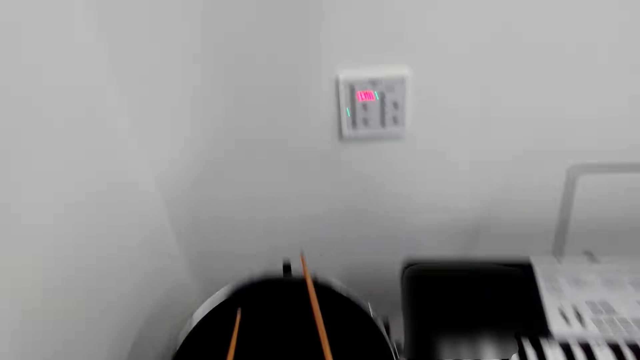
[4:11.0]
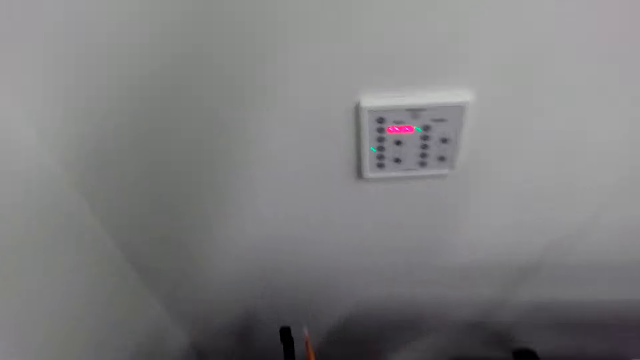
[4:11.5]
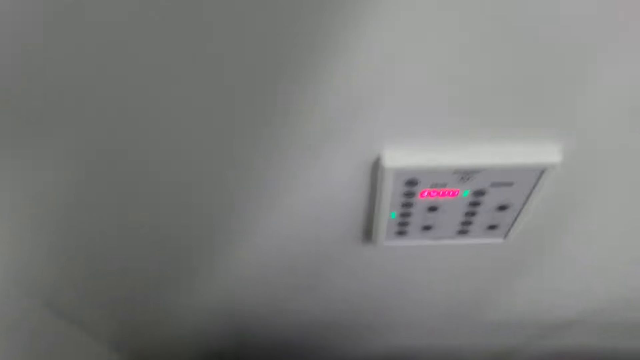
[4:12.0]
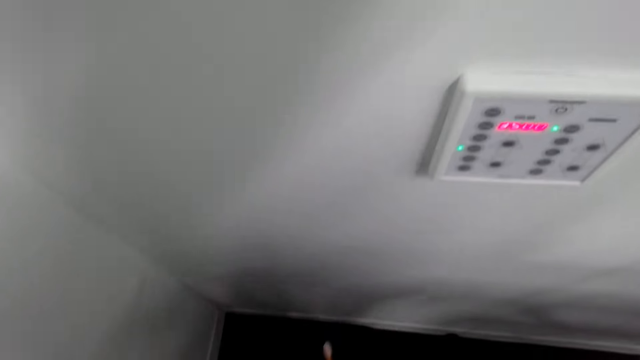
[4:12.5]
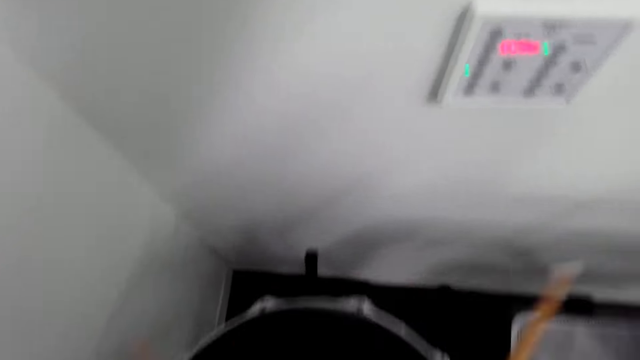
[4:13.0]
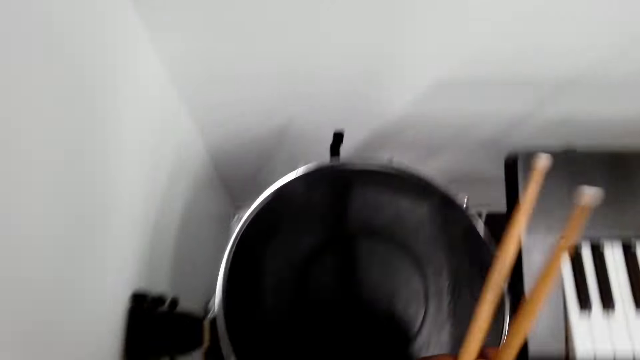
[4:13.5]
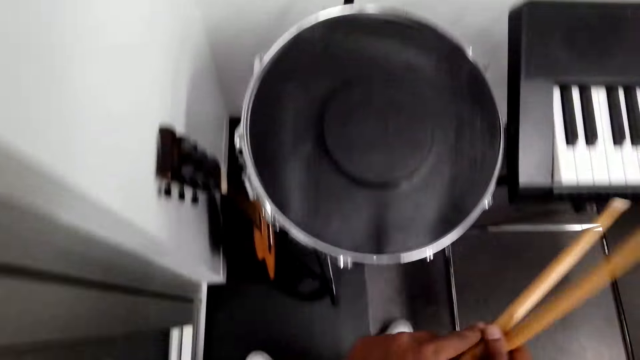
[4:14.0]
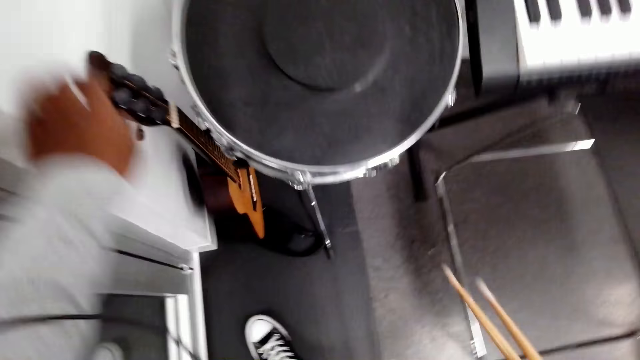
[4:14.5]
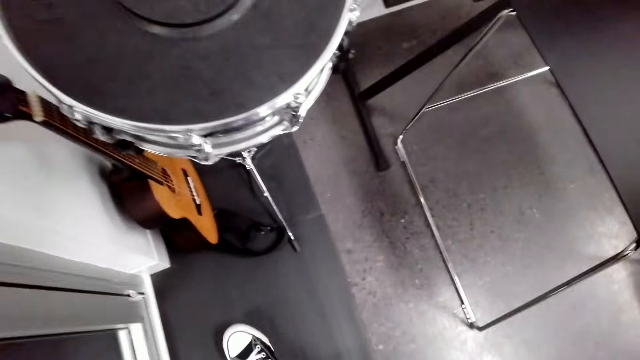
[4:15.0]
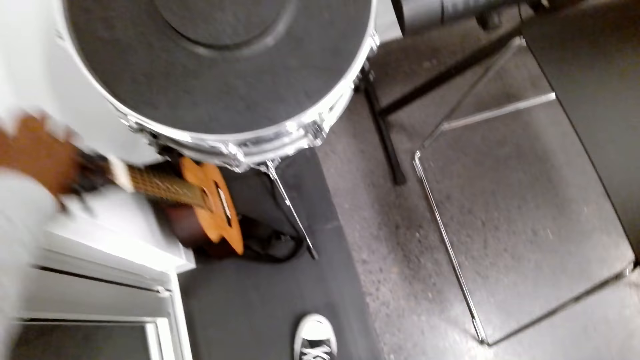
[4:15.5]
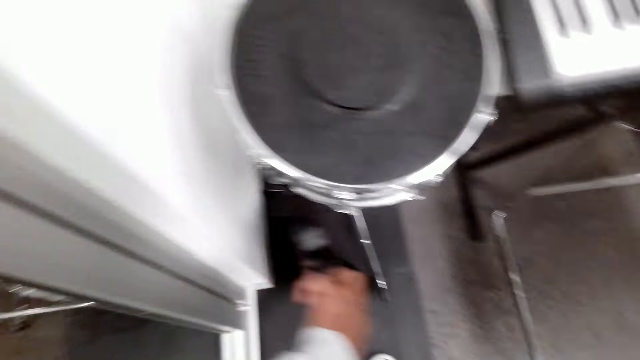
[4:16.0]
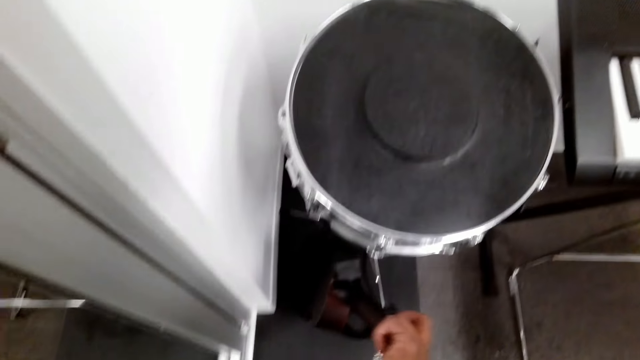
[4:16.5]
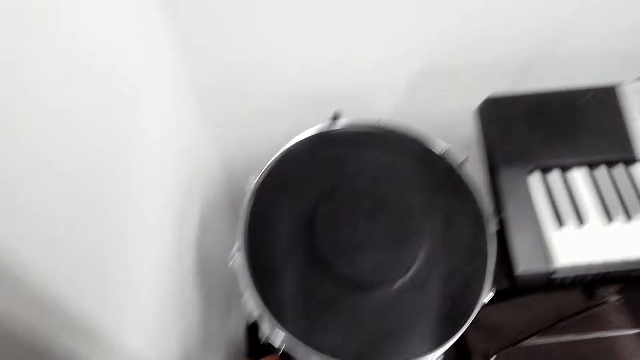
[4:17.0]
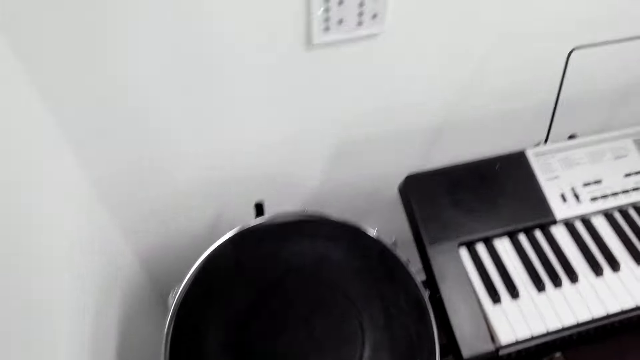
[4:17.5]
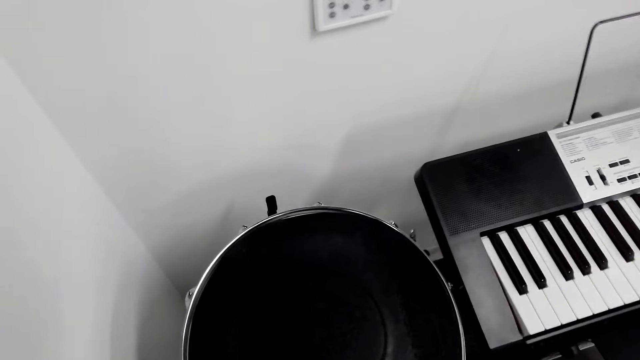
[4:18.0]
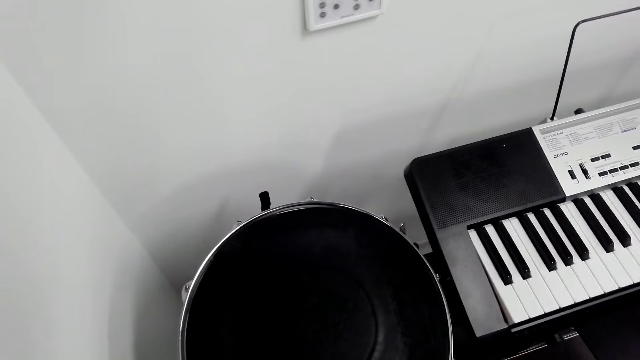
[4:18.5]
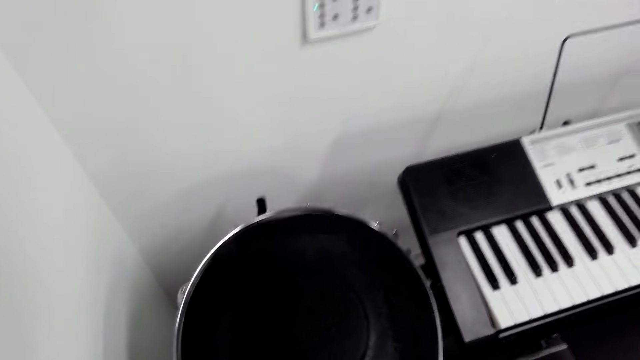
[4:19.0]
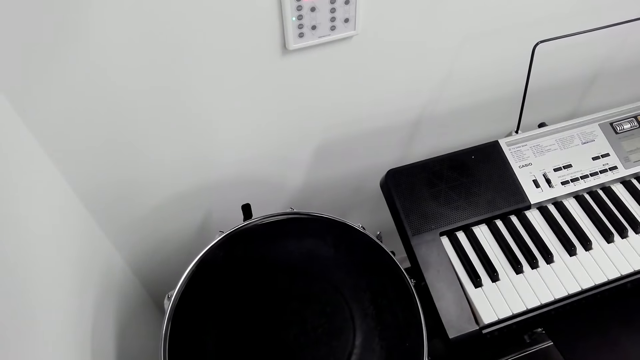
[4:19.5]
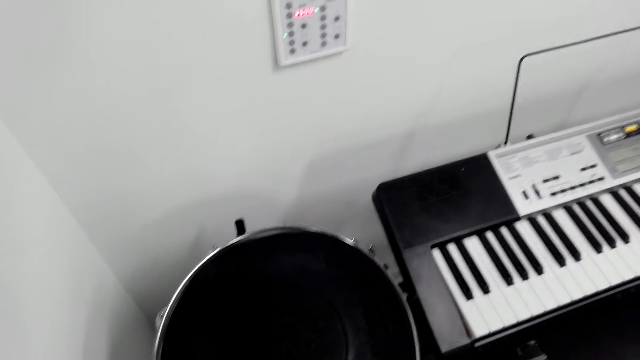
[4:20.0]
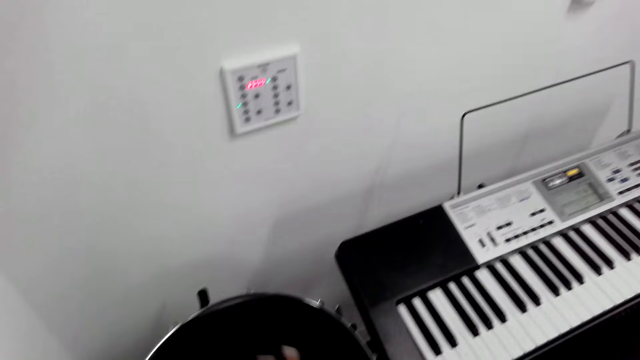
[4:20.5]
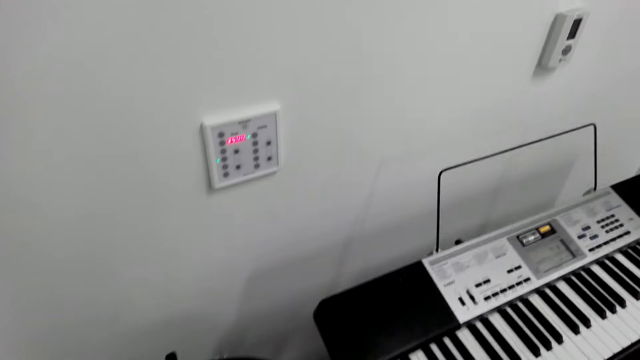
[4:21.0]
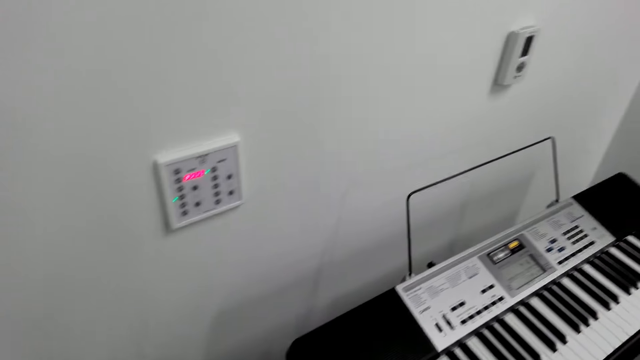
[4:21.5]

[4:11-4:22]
The camera wearer picks up the drum sticks. They pick up the guitar. They move the guitar. They walk around.

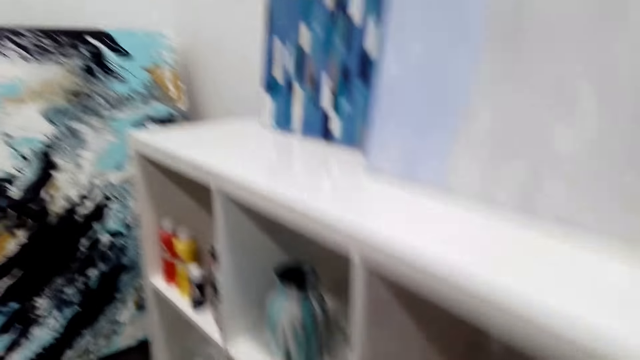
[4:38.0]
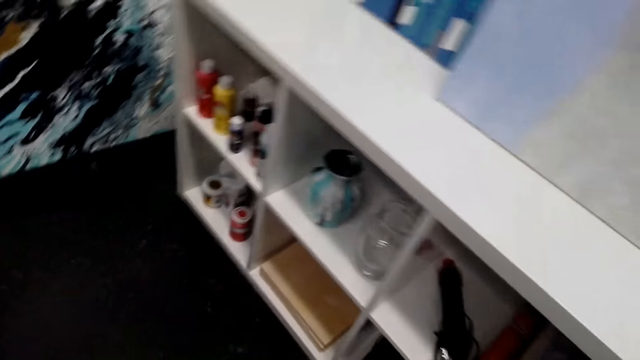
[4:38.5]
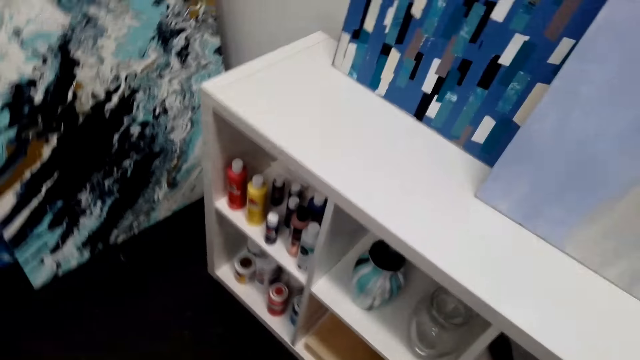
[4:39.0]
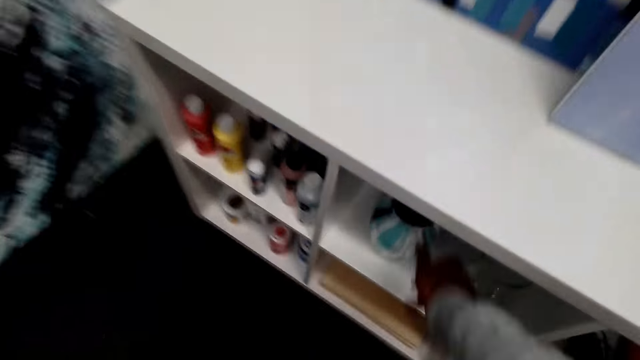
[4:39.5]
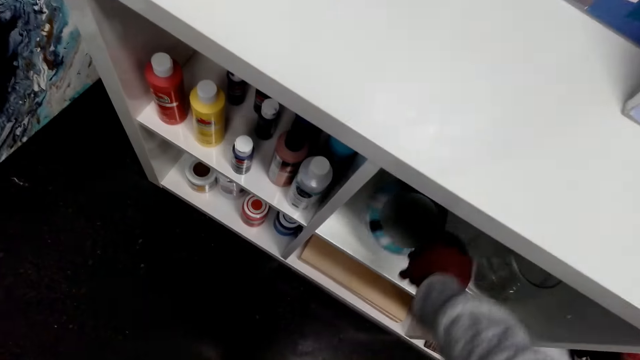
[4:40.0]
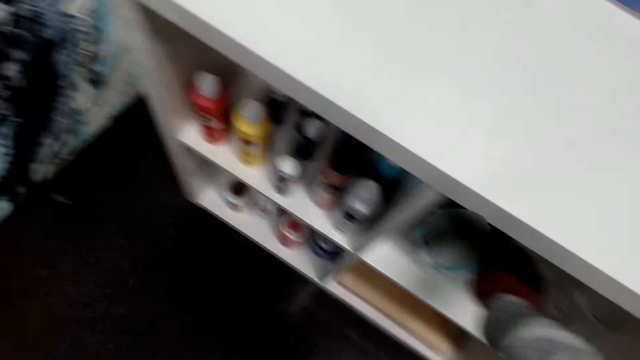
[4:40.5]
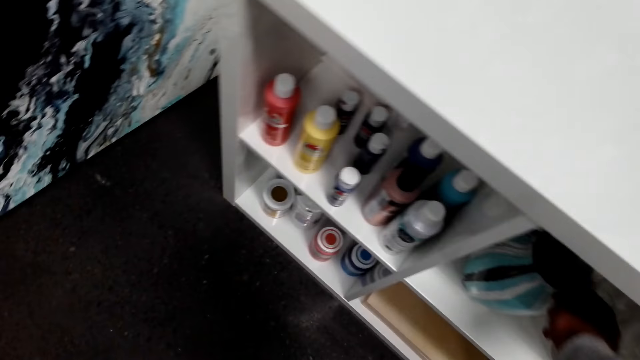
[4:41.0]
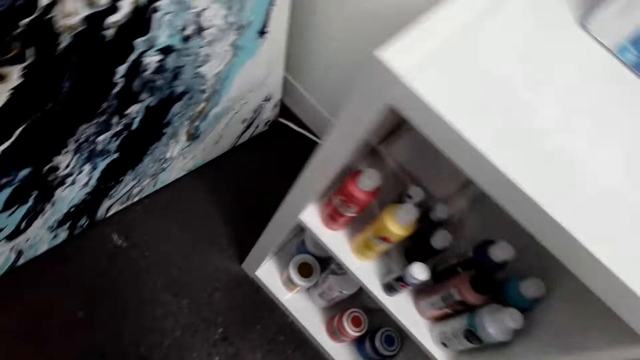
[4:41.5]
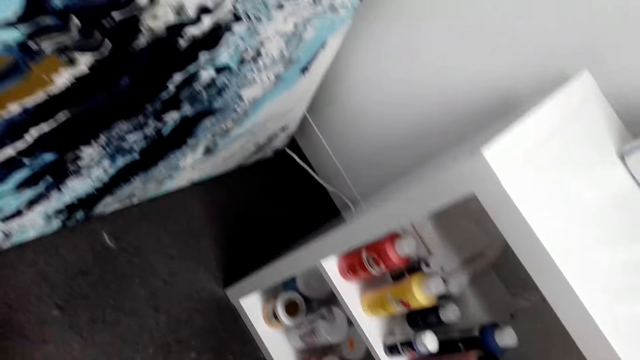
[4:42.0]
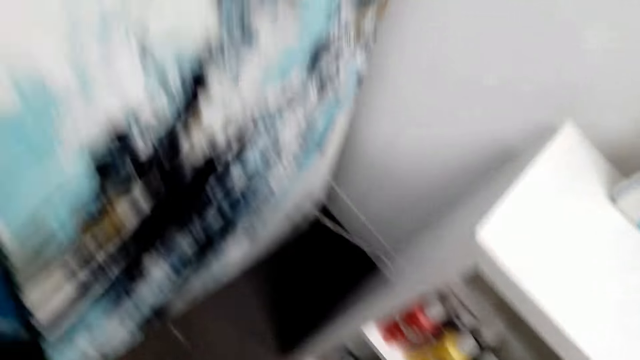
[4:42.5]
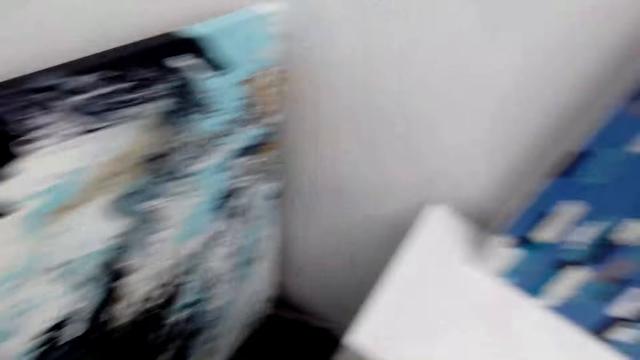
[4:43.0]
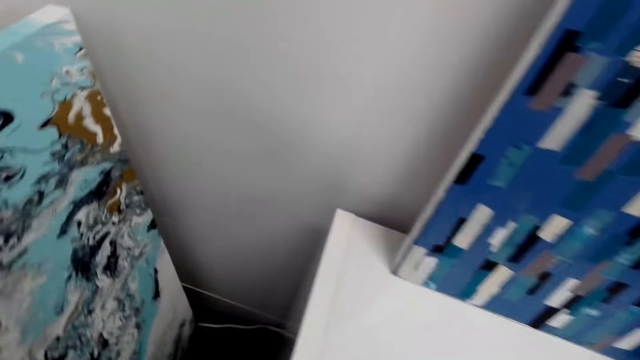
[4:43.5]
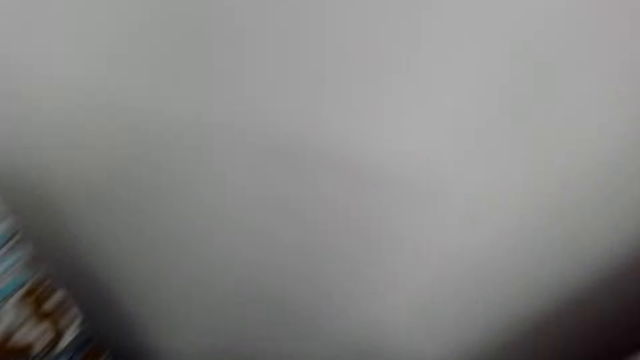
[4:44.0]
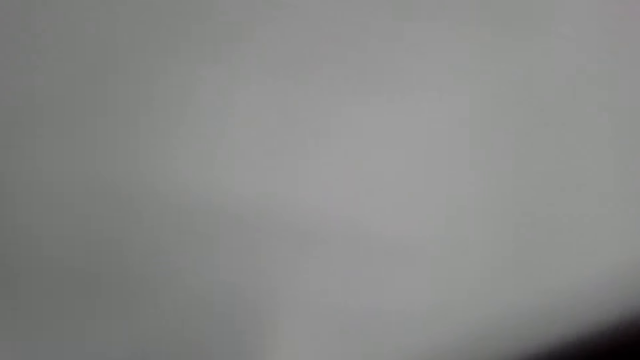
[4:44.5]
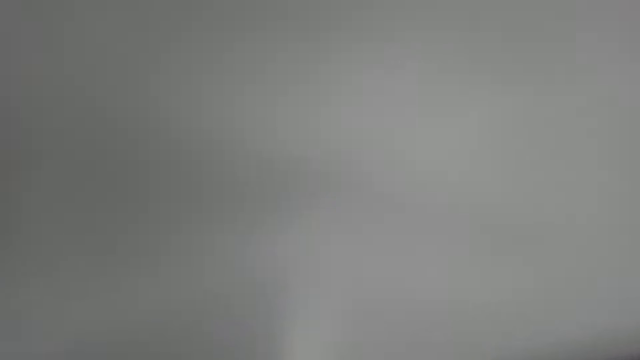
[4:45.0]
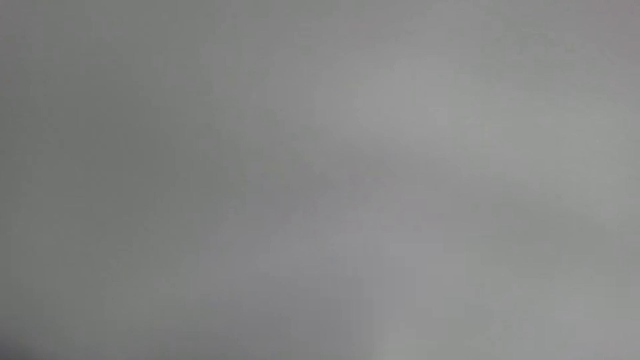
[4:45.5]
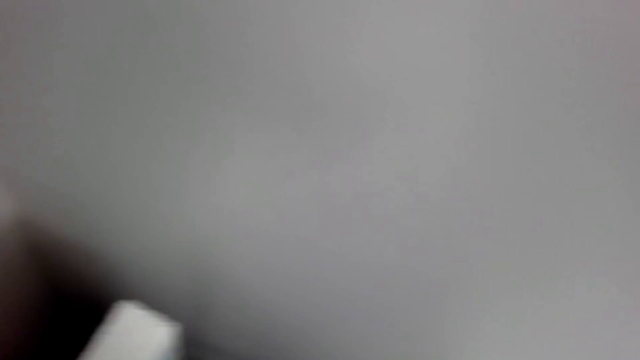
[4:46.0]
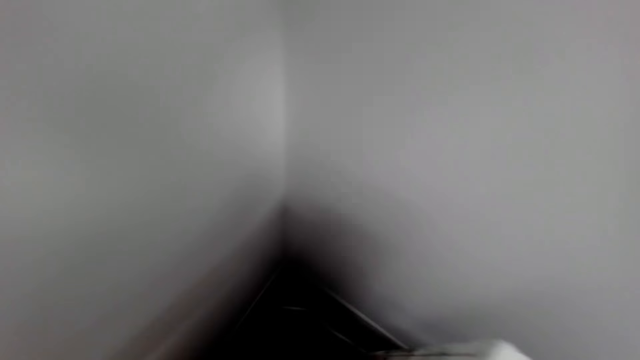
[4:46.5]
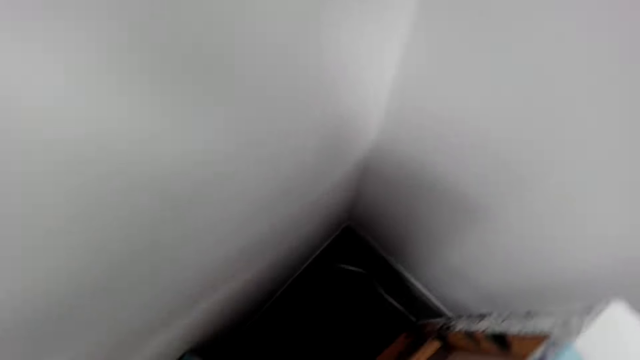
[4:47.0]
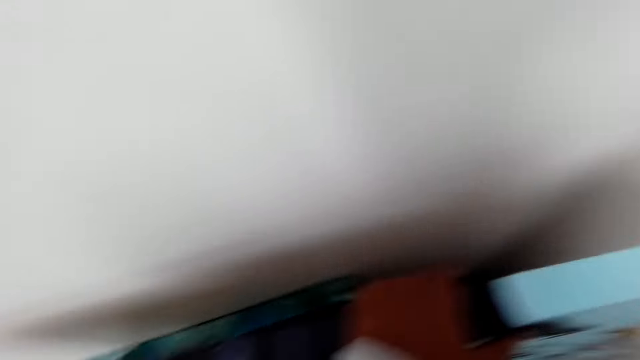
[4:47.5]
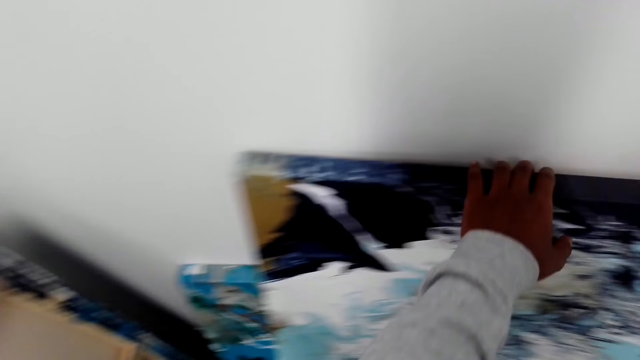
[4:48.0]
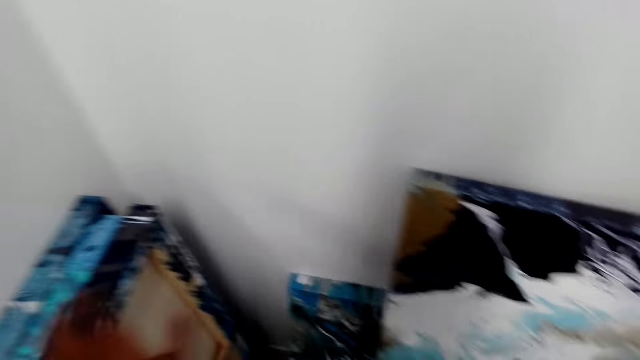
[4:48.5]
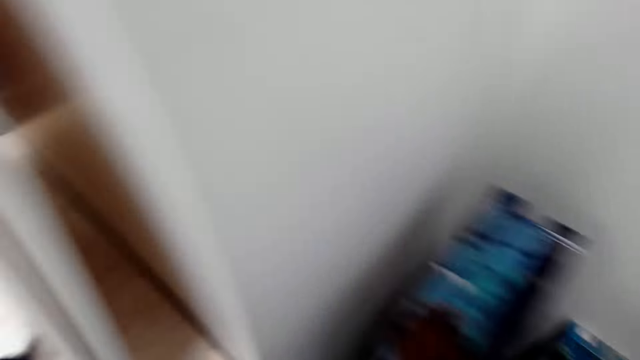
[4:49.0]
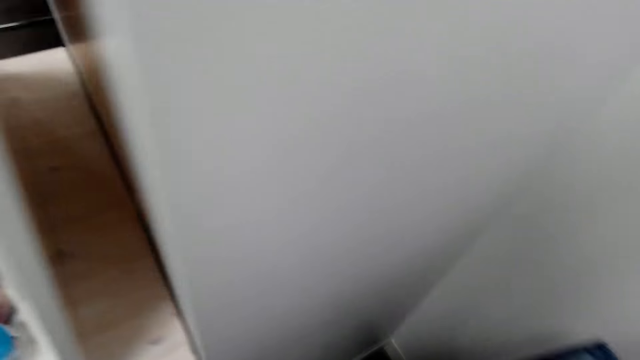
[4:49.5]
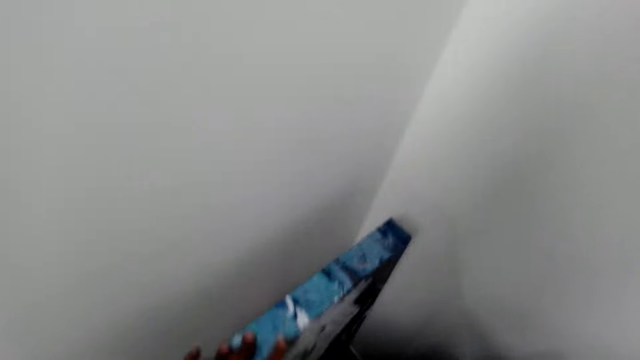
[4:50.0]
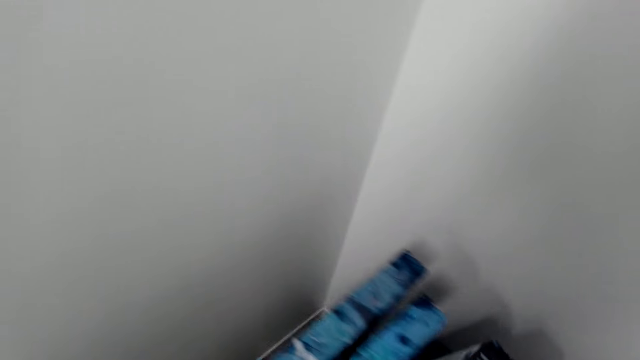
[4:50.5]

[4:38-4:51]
The camera wearer looks around. They bend the coloured pot. They place the pot on the cabinet. They place a board on the wall. They pull some boards and look around the boards.
